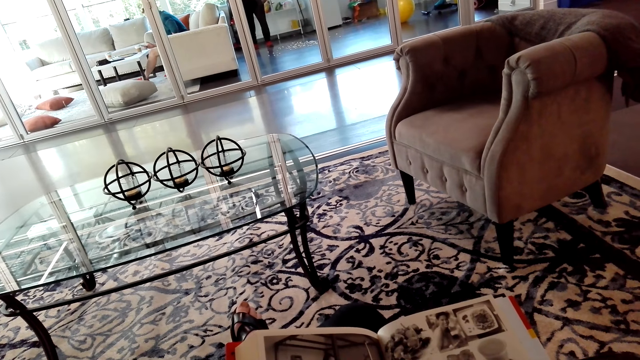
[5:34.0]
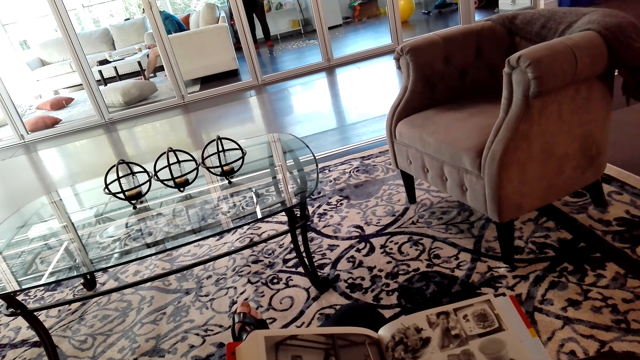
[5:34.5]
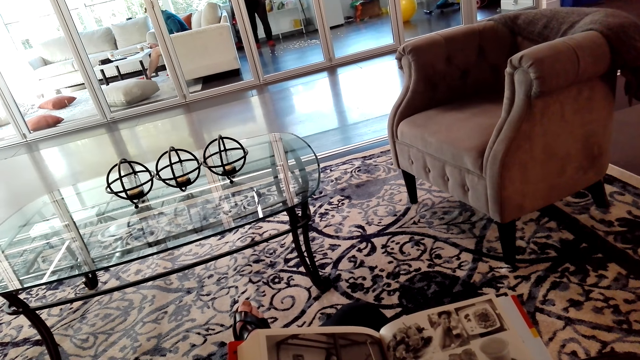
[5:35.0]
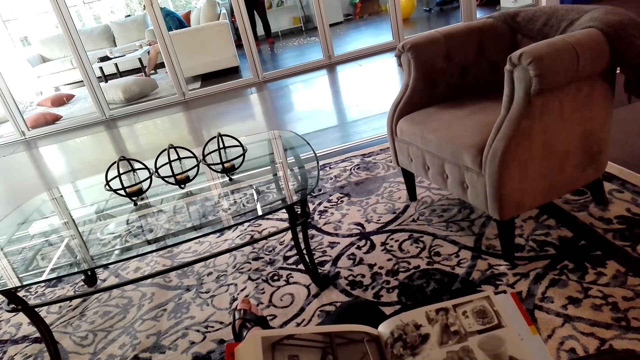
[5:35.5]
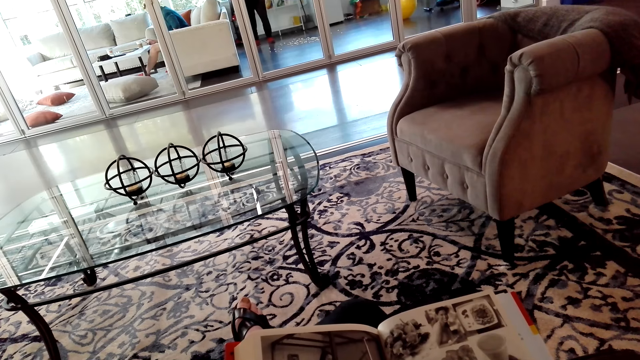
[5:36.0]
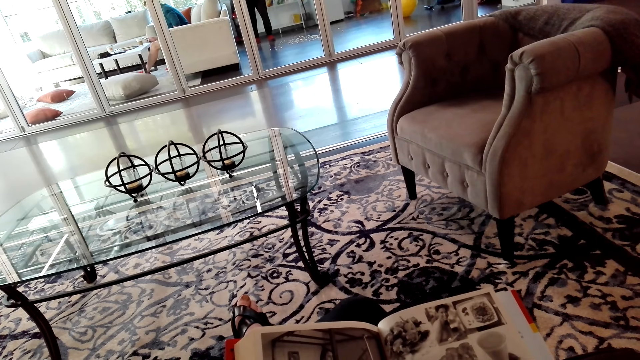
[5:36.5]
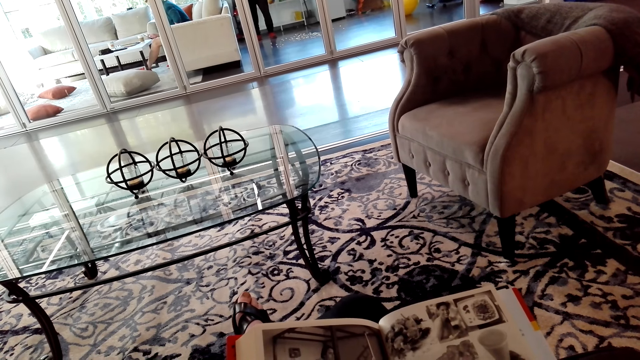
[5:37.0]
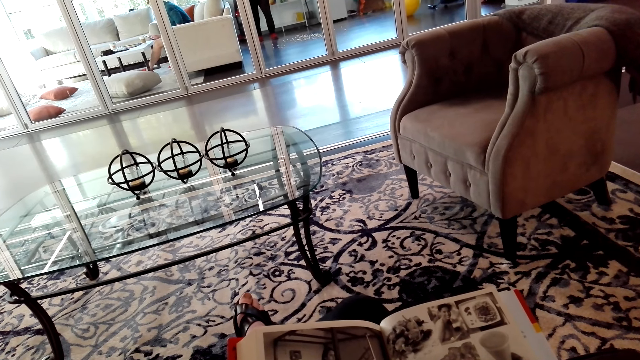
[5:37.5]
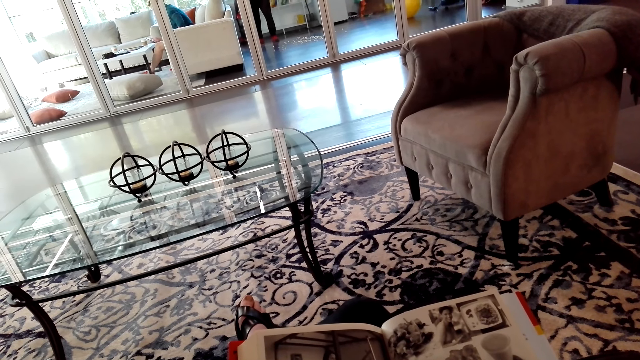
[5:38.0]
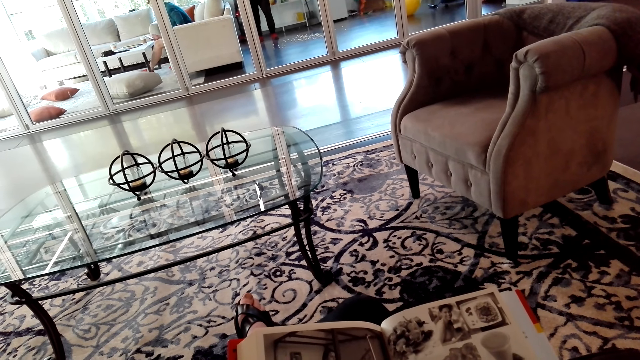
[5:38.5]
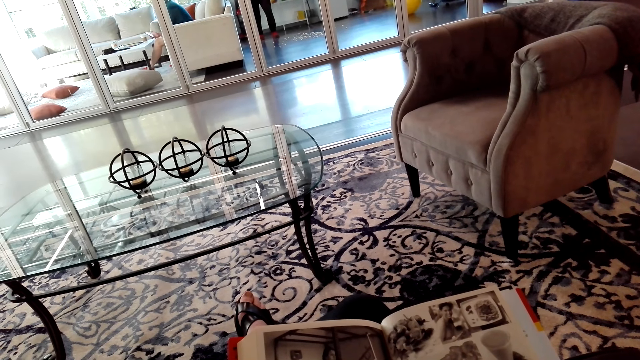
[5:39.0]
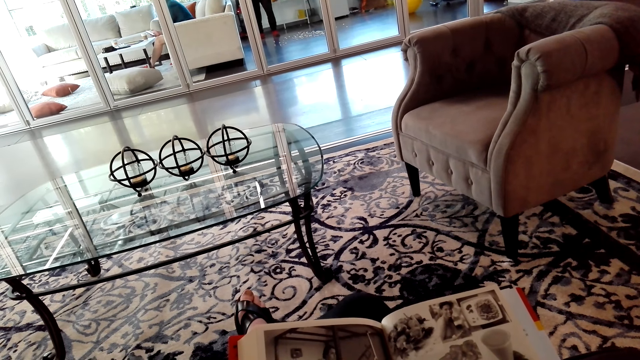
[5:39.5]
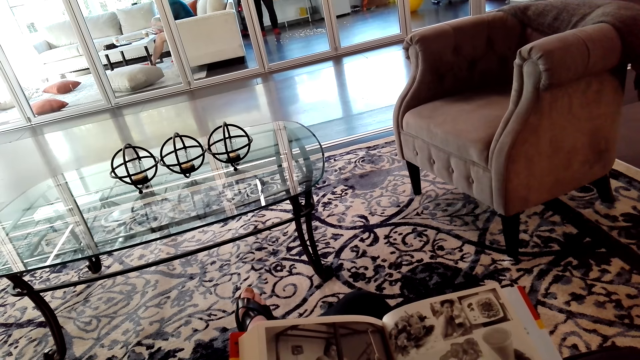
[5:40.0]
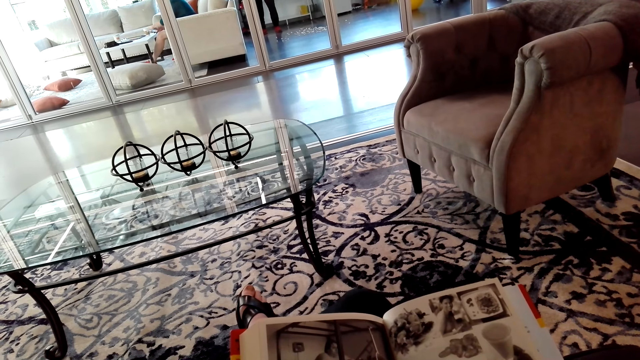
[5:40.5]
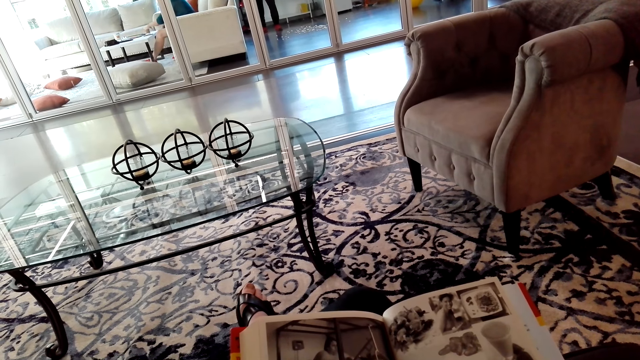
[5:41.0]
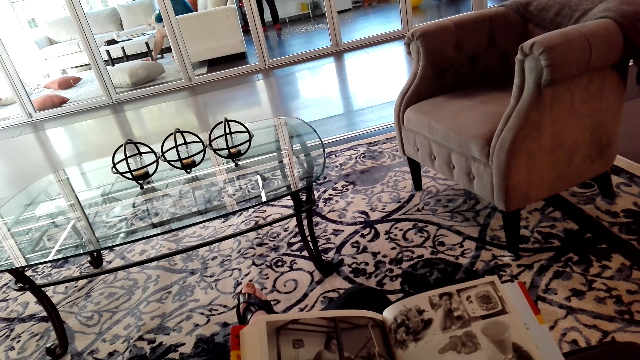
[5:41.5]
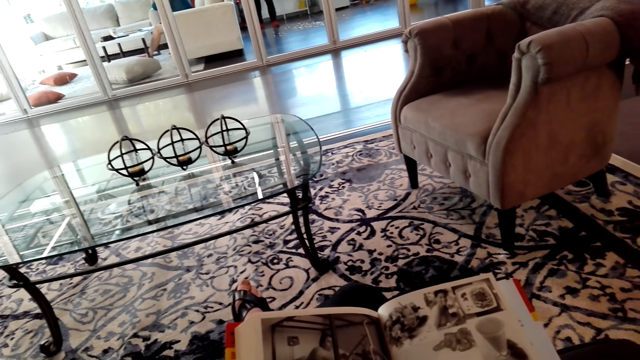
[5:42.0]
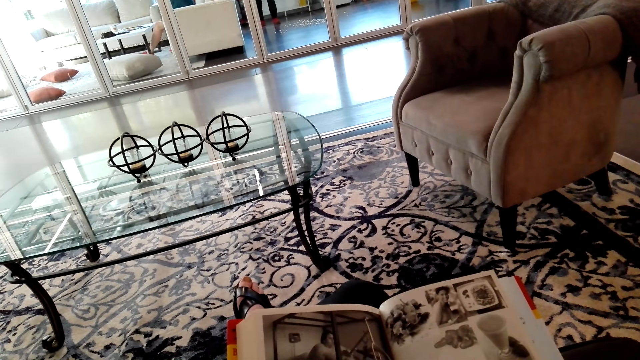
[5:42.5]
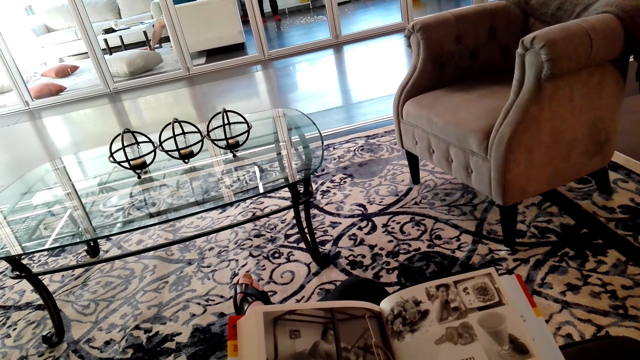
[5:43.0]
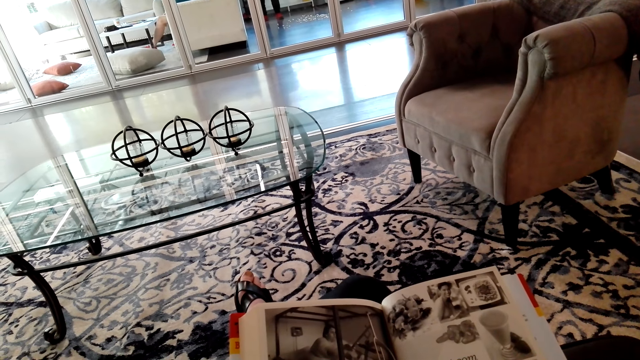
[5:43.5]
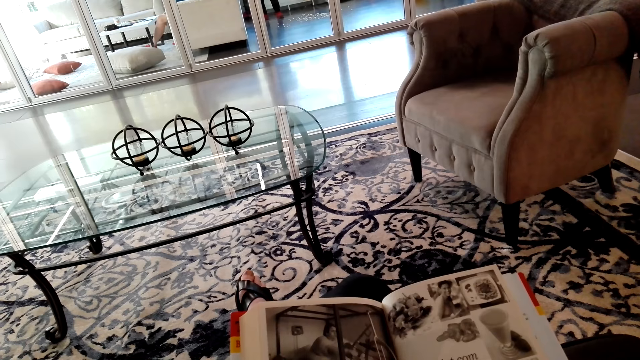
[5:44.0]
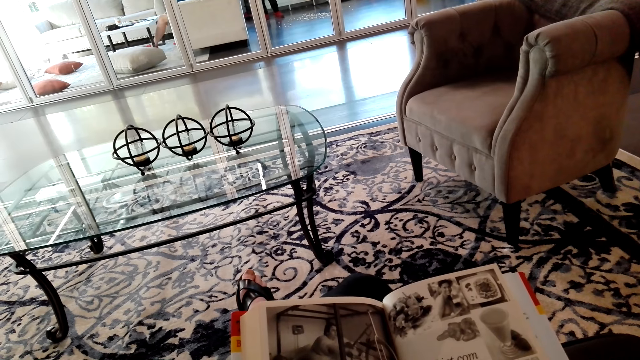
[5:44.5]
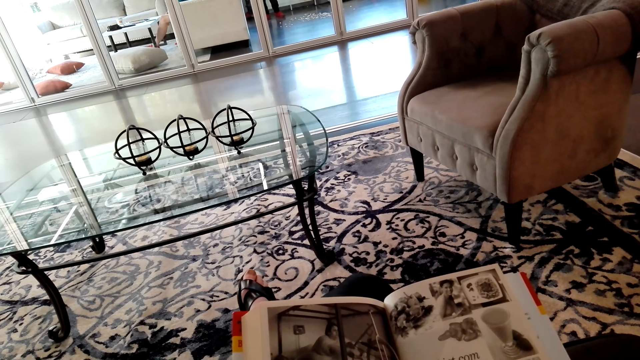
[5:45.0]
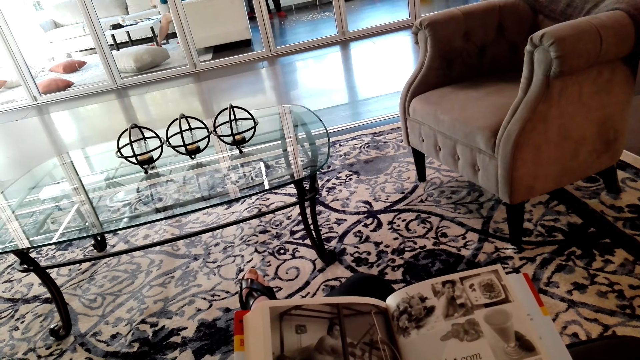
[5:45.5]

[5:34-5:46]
The camera wearer reads a book.

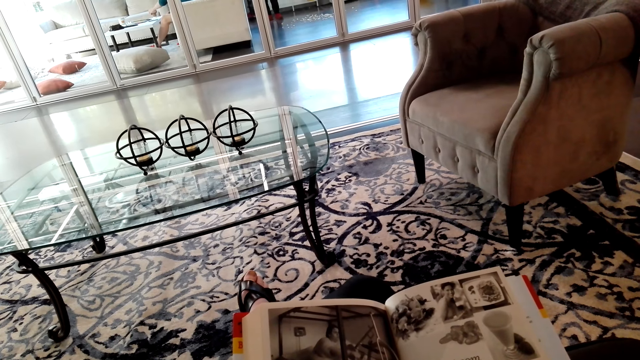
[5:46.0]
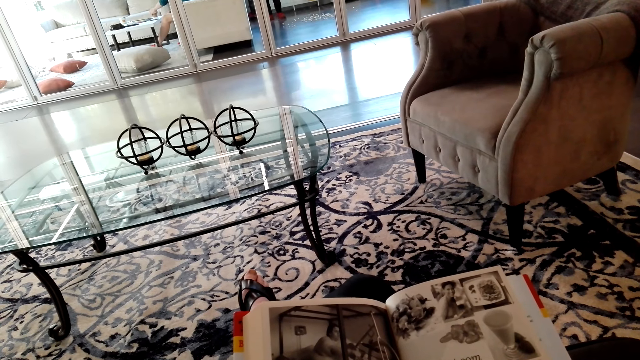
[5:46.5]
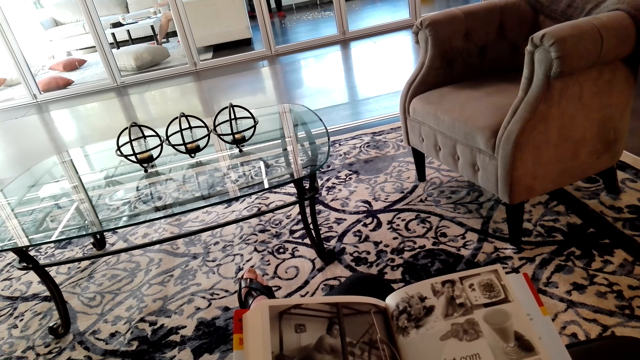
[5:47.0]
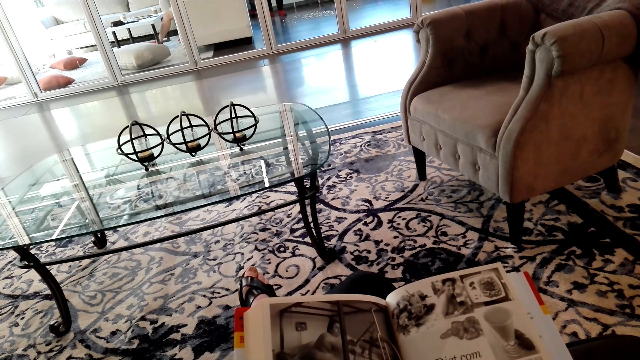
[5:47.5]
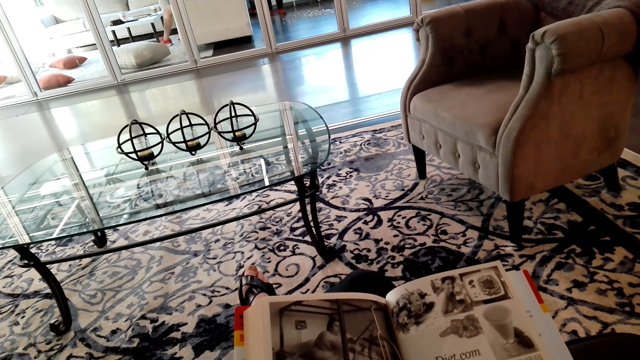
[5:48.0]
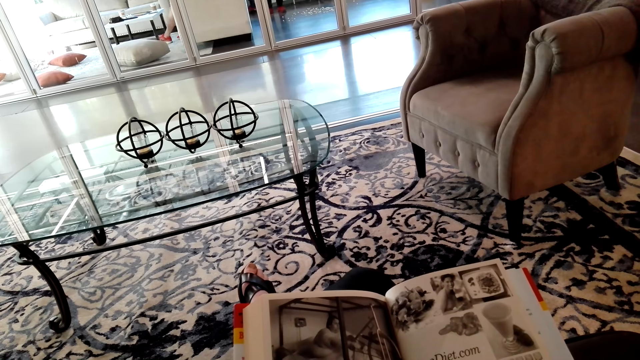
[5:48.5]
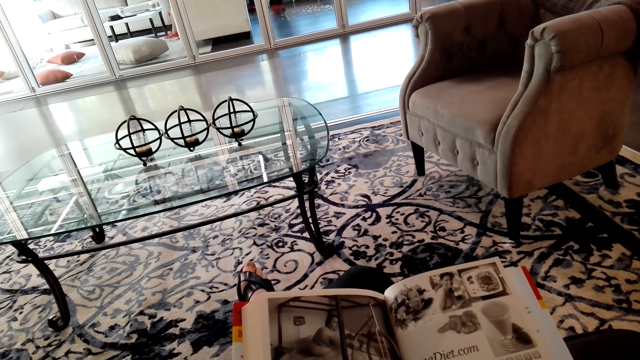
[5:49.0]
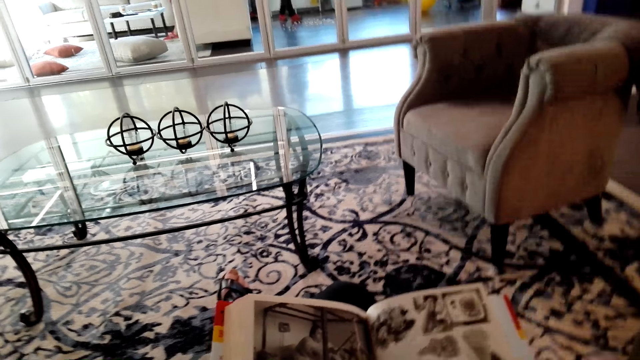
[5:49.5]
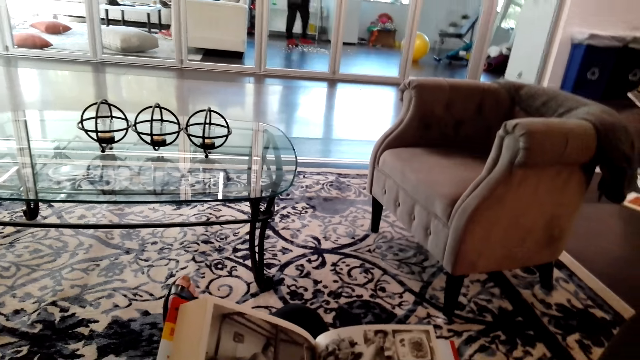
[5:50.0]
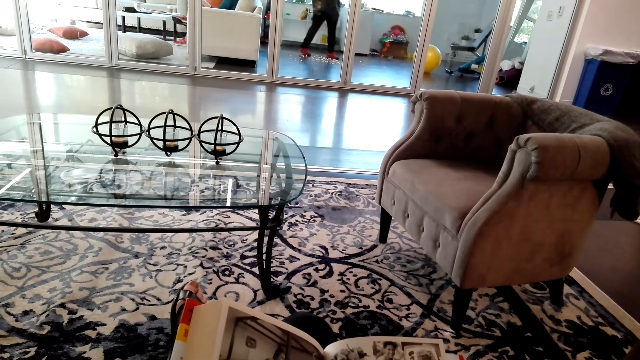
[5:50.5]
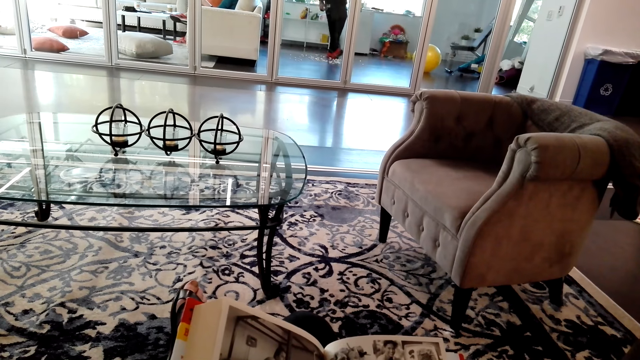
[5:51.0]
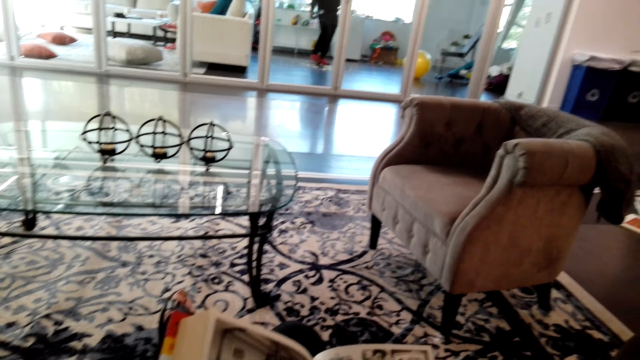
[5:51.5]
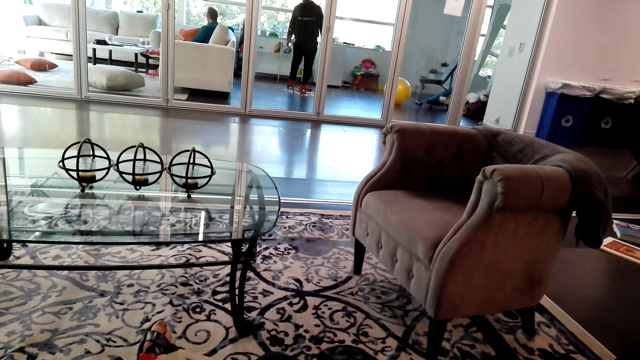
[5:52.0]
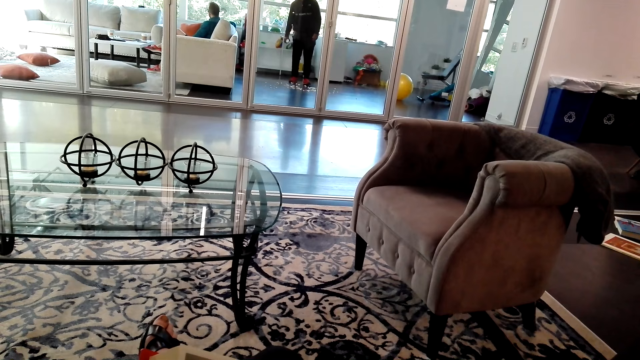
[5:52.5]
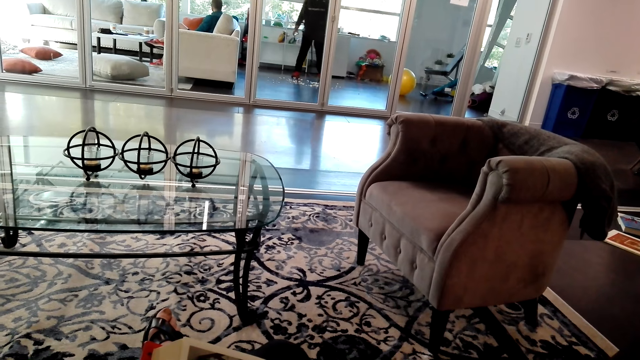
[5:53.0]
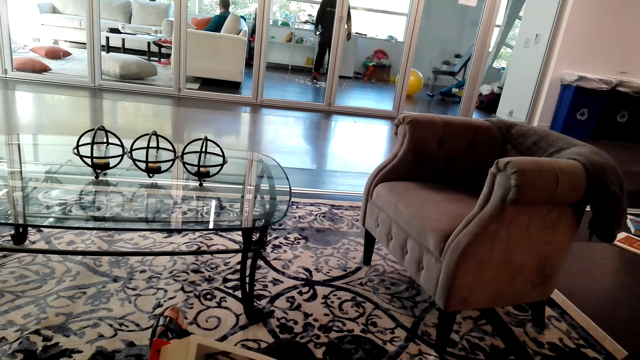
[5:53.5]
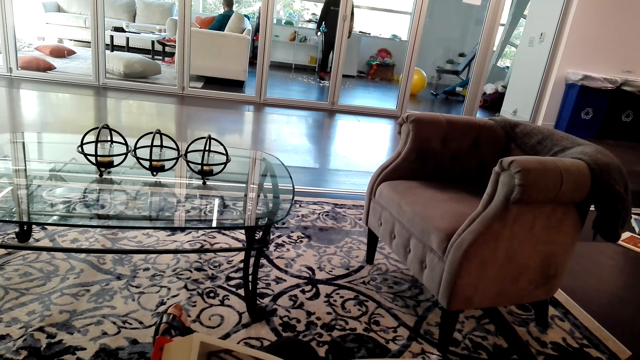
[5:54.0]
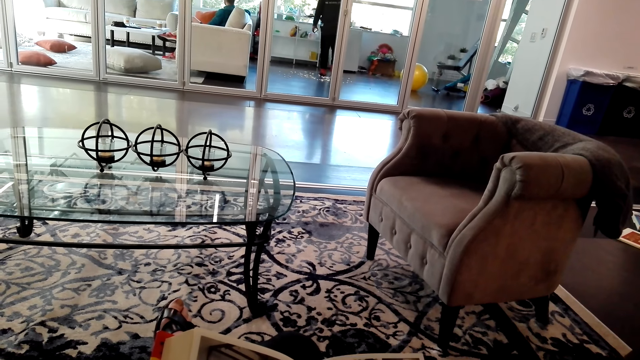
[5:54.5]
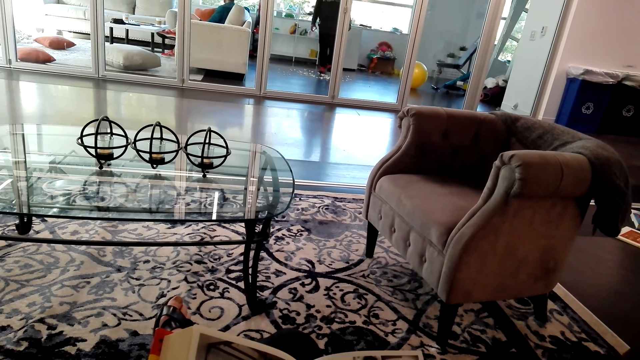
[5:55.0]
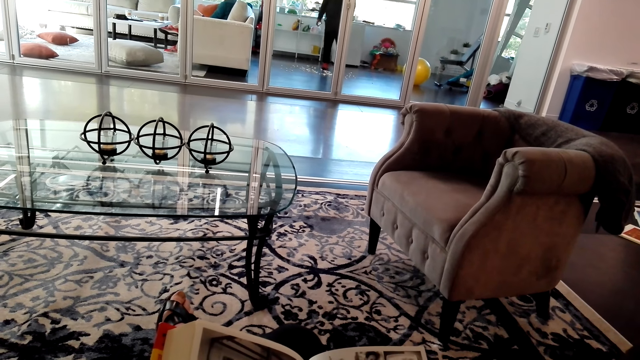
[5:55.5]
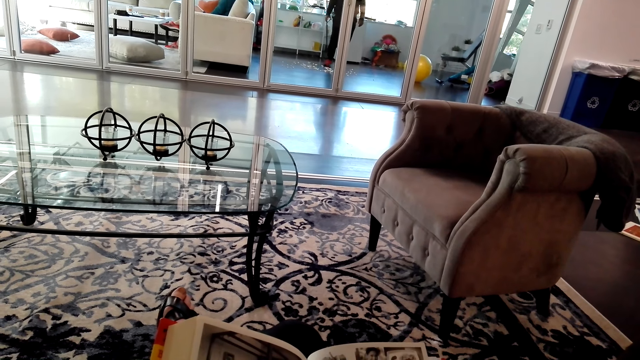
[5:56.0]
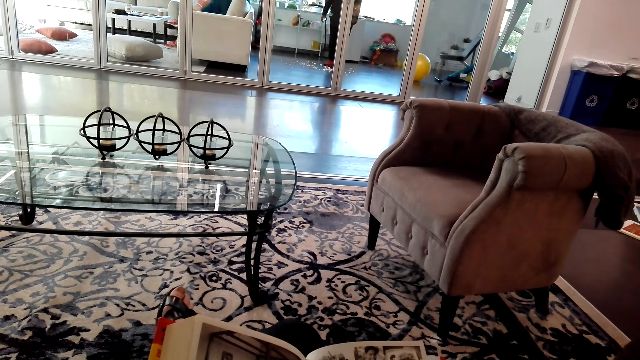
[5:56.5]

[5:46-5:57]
The camera wearer holds a book.
